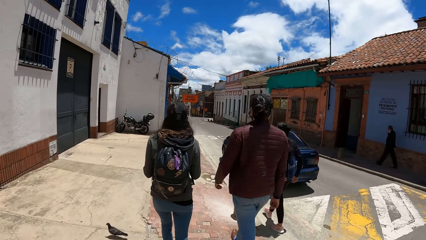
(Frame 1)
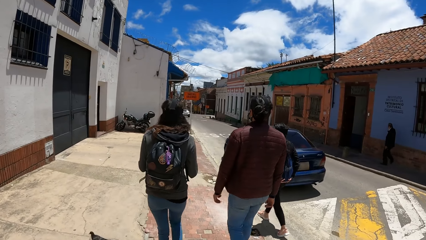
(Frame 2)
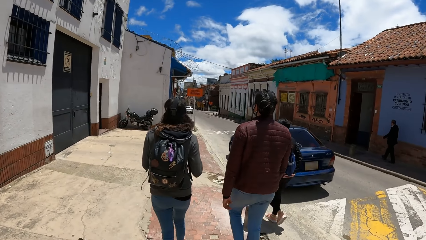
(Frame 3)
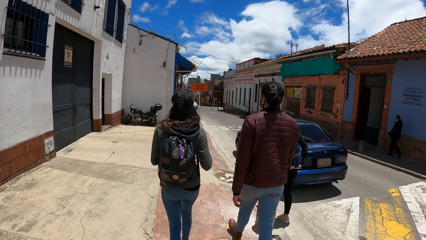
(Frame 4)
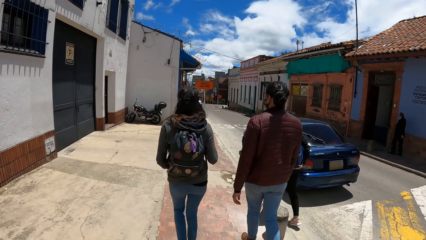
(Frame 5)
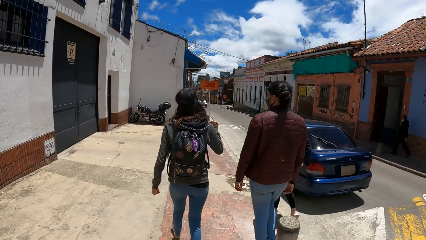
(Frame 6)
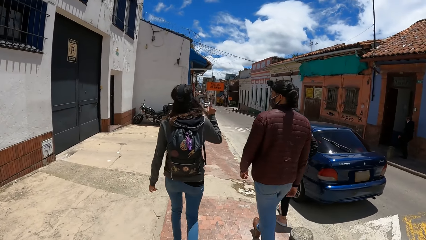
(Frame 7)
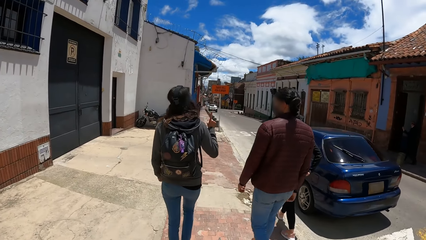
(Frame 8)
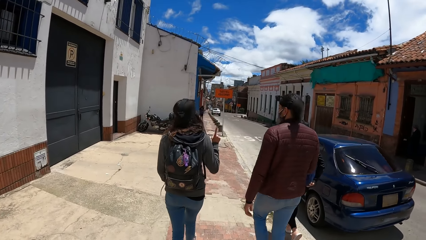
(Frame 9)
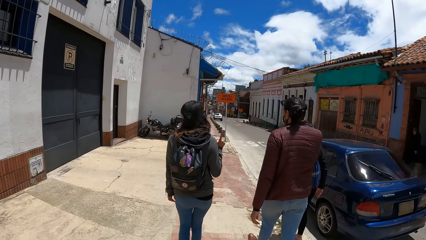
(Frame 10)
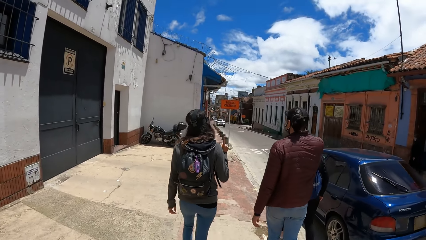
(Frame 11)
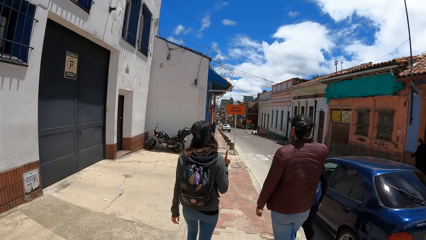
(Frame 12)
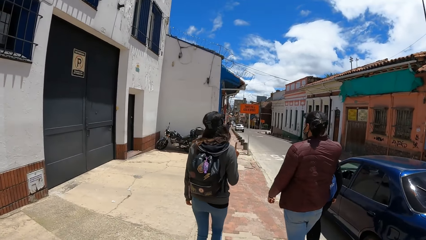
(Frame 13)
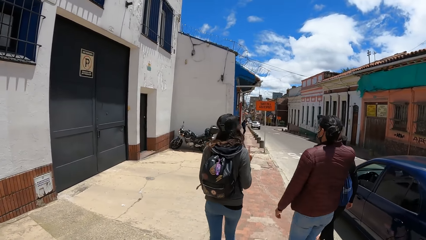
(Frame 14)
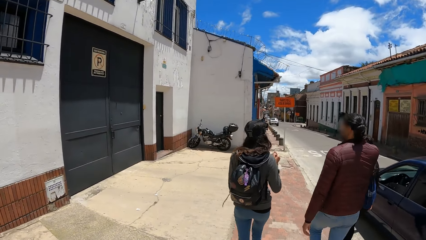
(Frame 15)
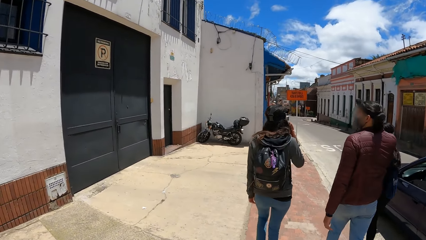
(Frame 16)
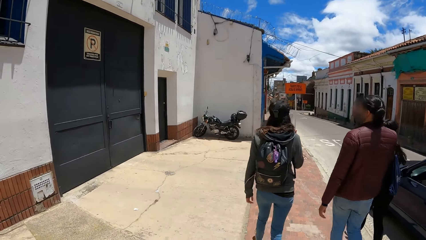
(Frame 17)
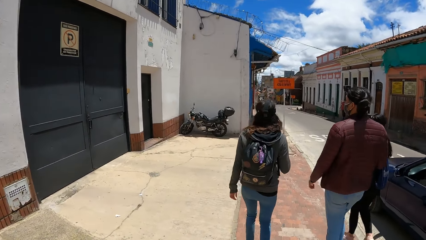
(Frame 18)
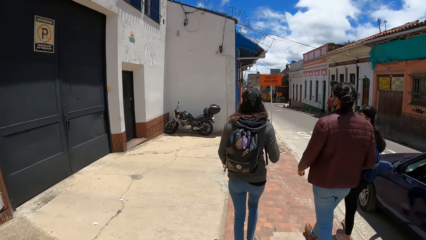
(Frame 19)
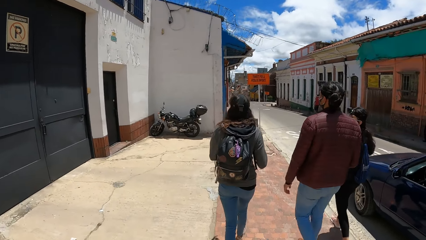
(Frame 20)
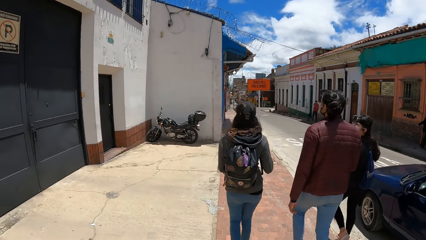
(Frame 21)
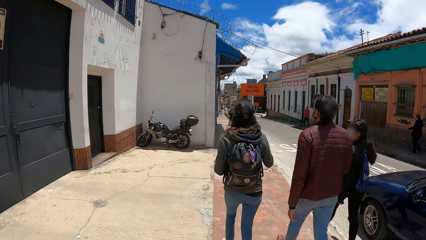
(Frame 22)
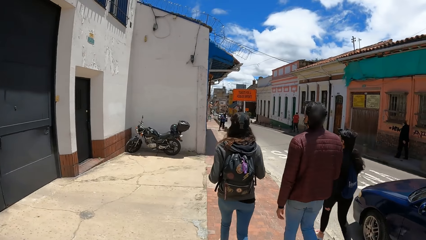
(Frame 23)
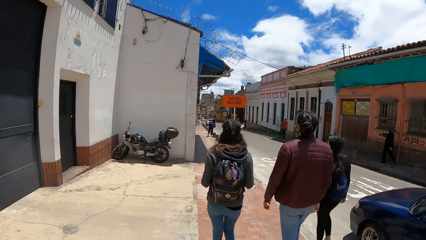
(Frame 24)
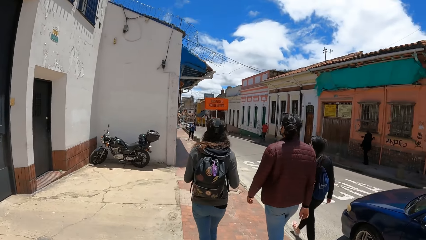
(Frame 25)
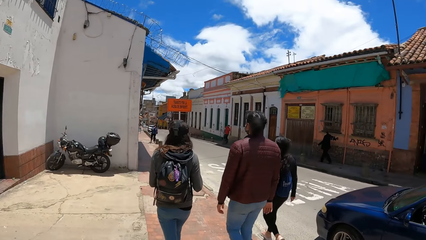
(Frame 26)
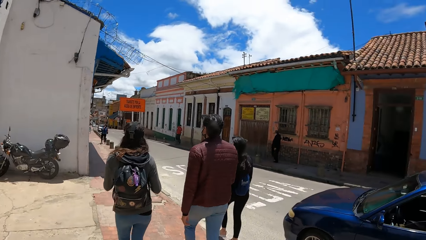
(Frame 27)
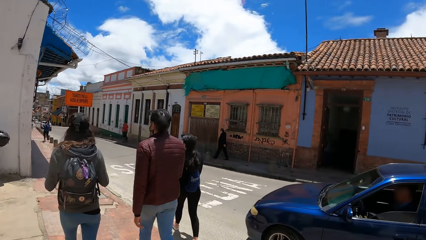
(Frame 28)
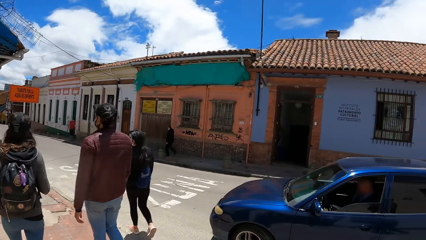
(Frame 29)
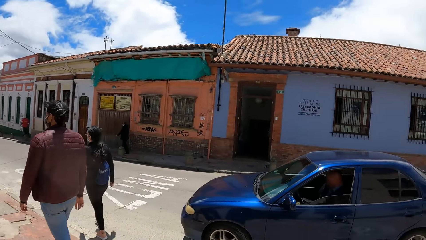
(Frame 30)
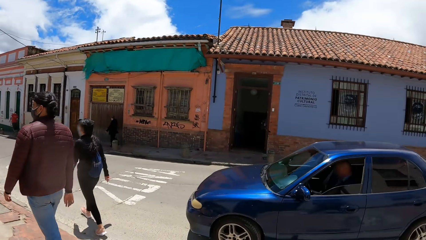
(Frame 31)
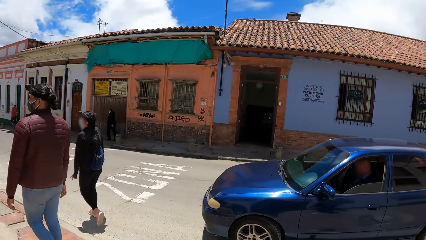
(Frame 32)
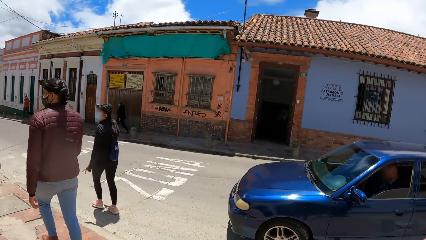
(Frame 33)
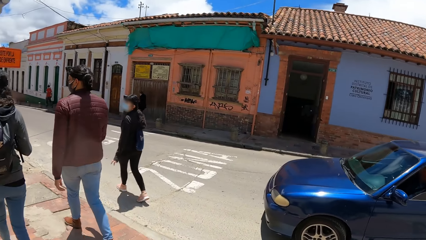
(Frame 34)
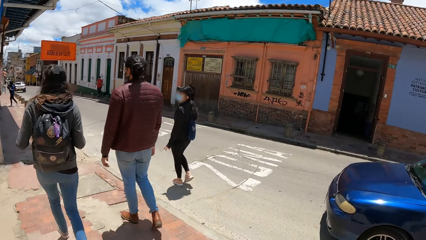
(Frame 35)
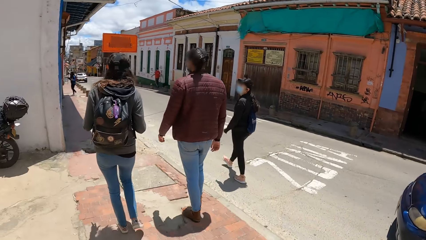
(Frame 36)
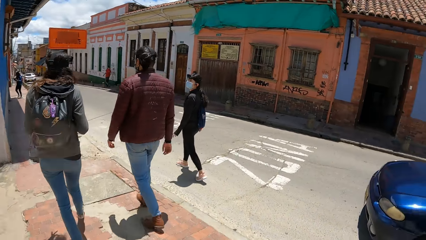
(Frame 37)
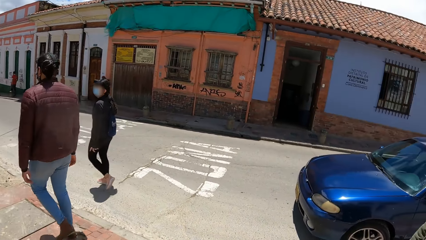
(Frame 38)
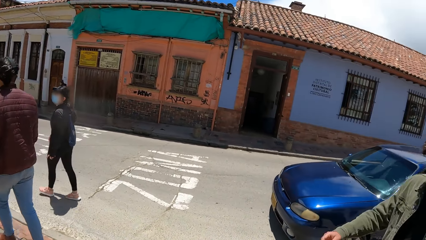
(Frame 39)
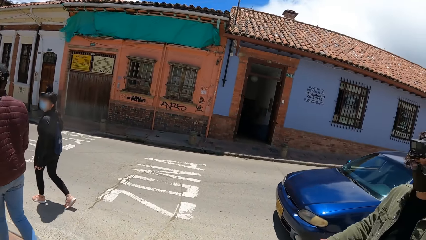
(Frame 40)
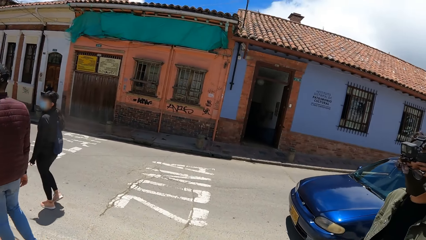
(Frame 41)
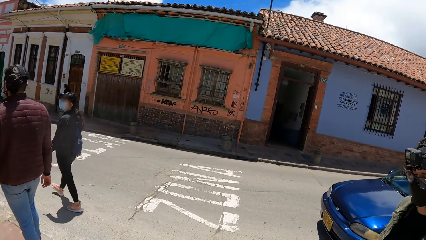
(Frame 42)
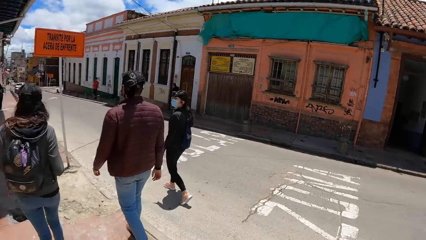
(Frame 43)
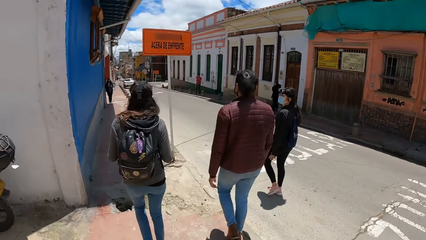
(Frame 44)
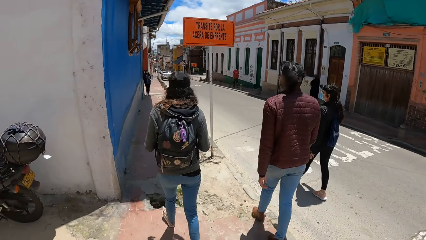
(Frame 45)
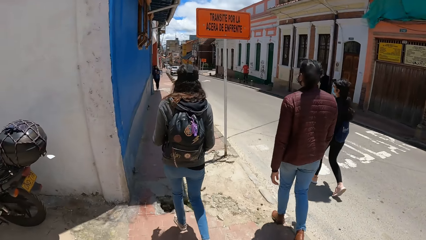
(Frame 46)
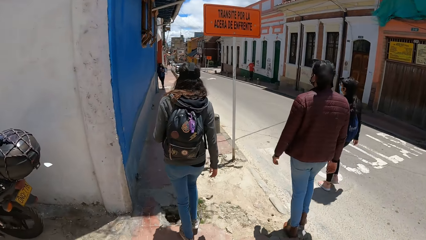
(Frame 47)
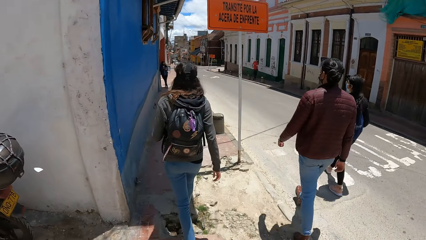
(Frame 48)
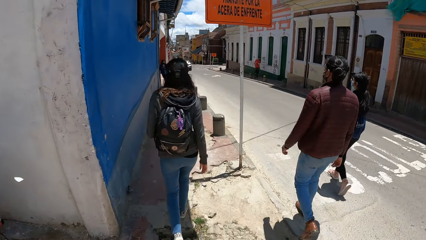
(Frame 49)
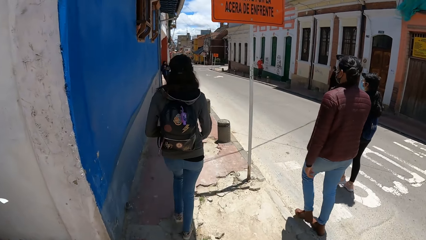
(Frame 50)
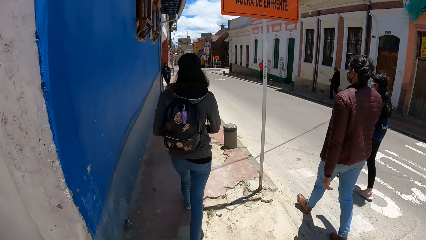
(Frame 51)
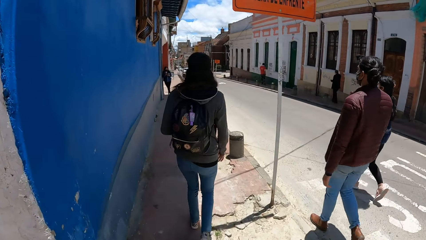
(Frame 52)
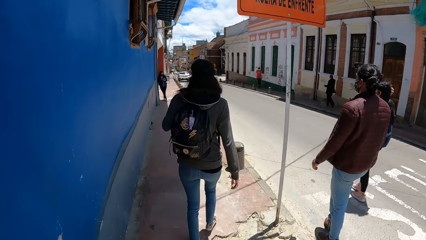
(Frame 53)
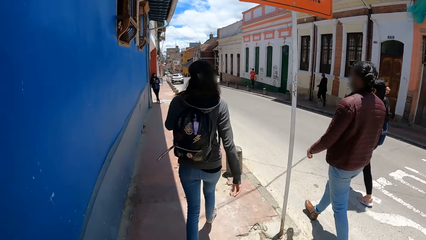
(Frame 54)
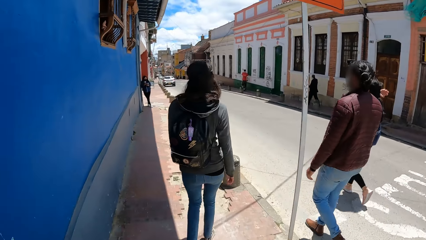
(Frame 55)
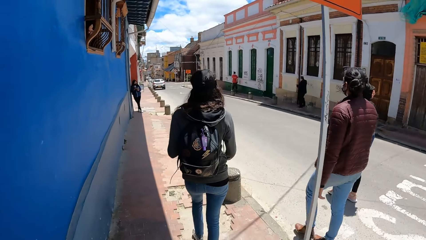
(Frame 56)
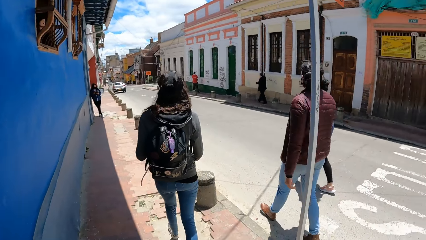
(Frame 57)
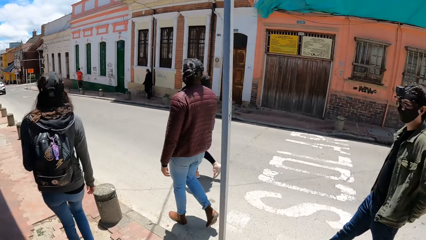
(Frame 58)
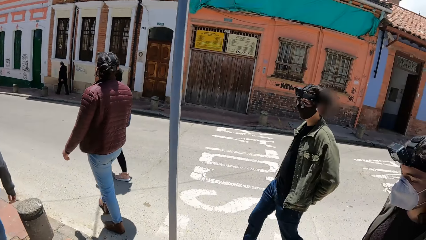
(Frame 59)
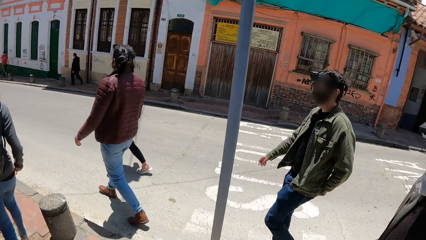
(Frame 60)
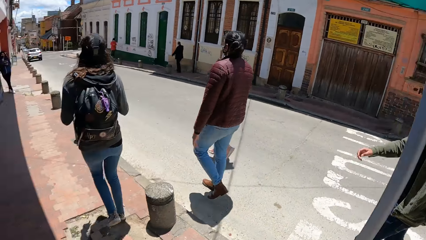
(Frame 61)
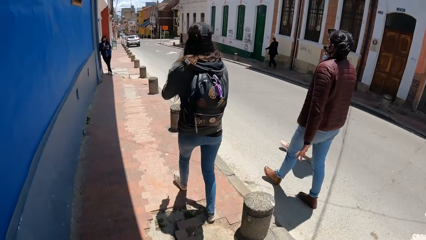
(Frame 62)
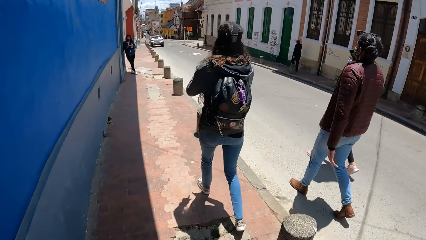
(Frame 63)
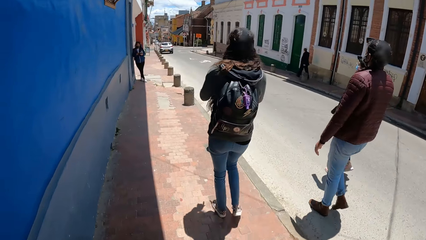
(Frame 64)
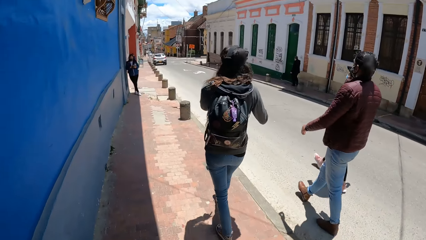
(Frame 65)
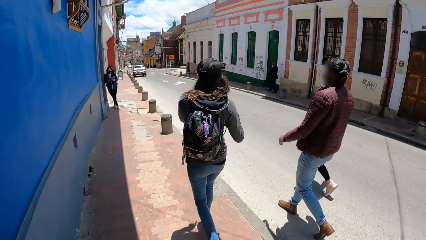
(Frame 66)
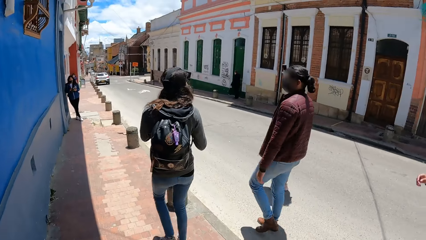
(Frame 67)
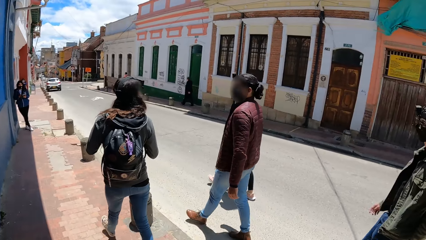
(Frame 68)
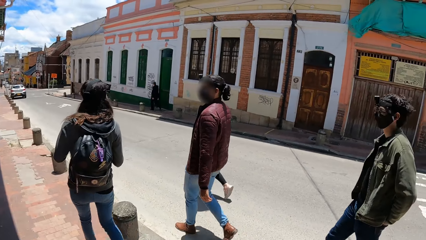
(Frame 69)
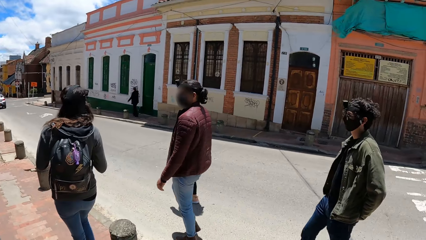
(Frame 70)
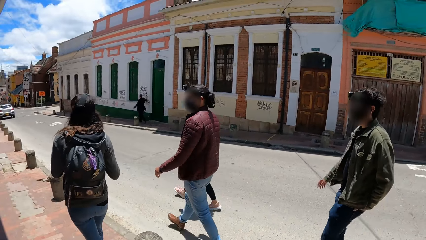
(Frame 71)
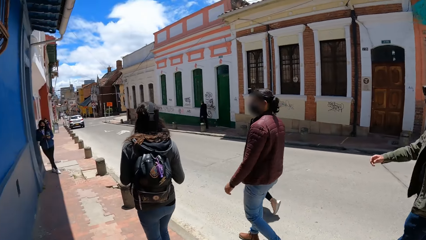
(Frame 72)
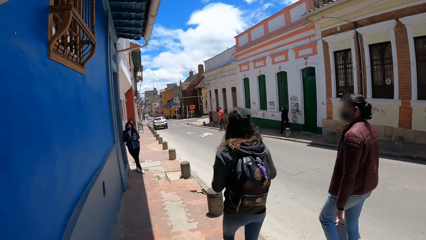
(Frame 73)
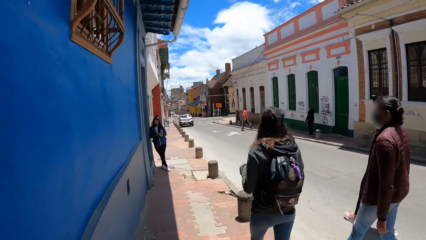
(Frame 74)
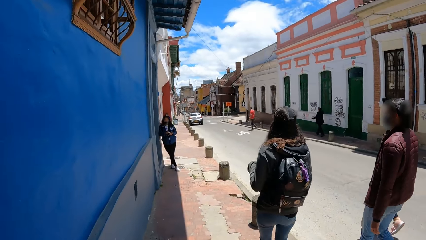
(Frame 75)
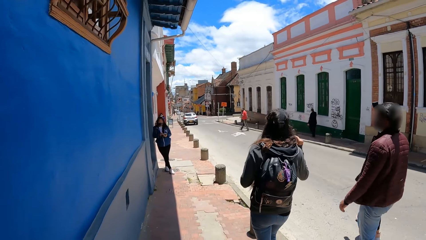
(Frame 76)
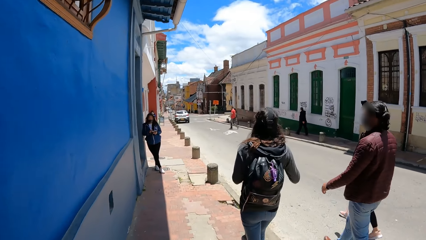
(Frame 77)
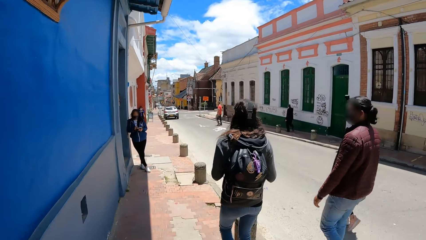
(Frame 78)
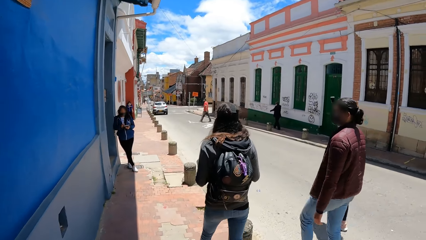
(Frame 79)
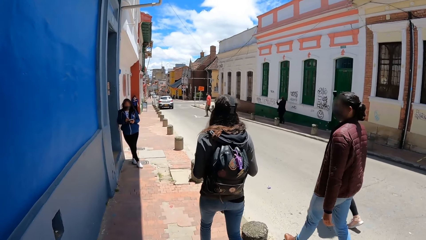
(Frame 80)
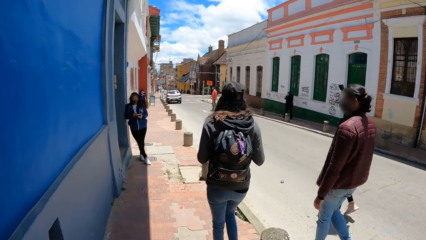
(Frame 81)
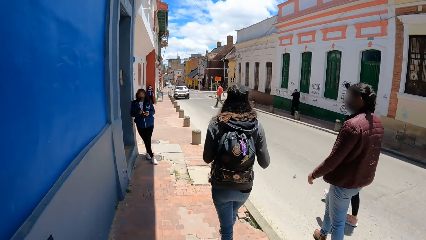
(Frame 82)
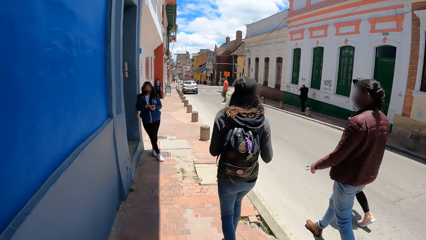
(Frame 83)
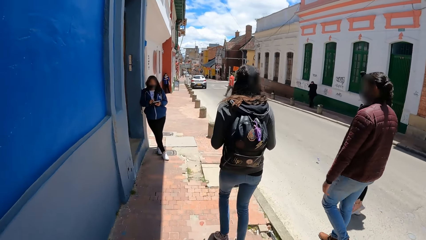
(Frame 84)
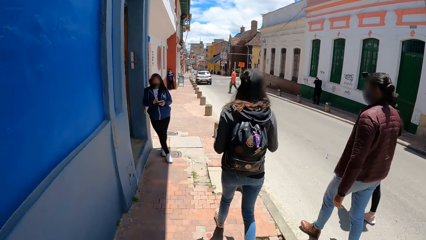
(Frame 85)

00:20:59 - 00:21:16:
A woman gesticulates with her right hand to friends. The camera wearer looks around. A man walks alongside the camera wearer along the paved road. The woman interacts with friends with hand gestures.
